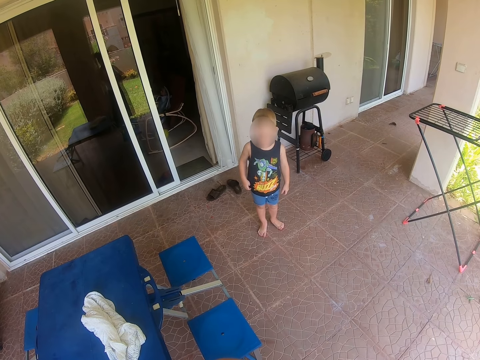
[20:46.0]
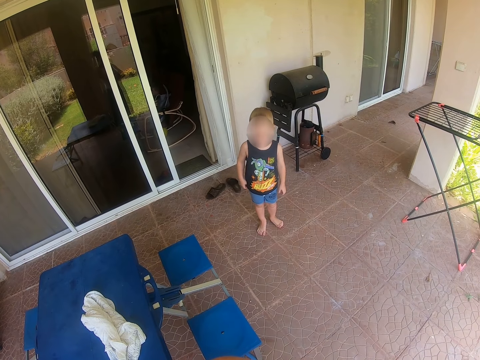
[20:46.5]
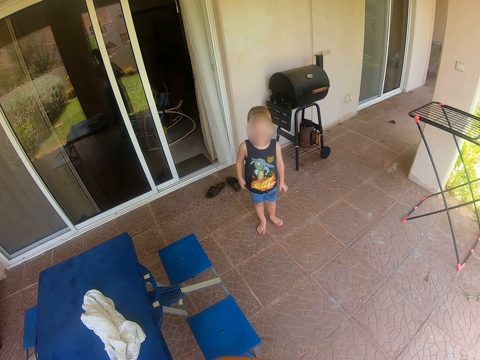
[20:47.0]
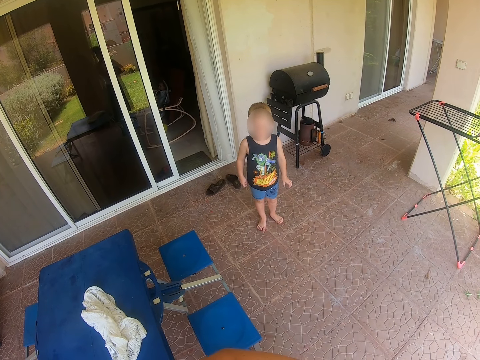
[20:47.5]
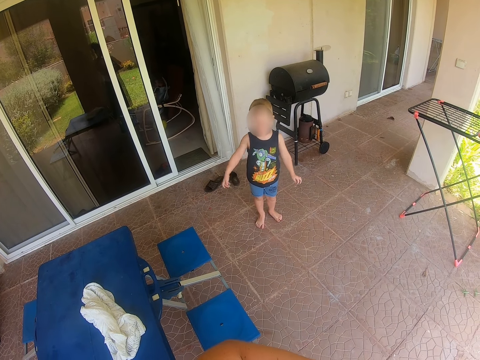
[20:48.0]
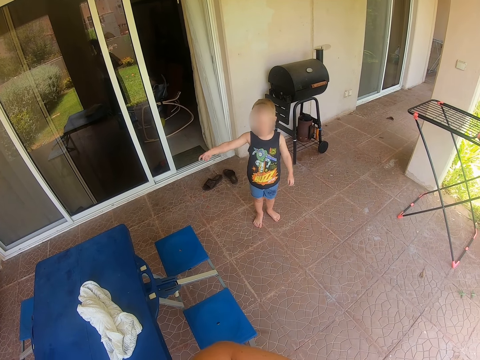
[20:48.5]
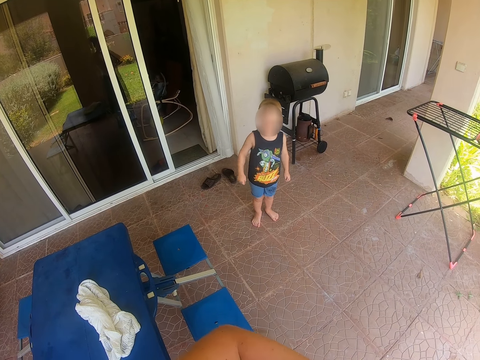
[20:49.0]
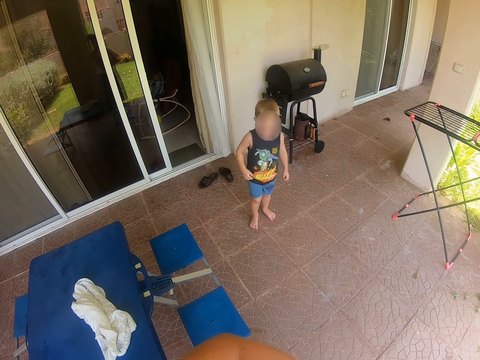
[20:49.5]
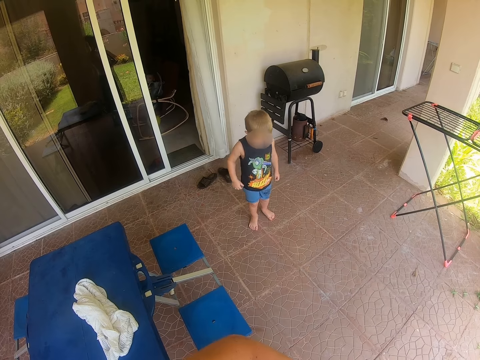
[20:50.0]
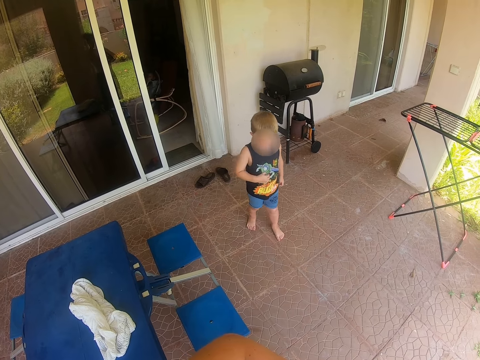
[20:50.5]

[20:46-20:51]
The camera wearer looks at a person.

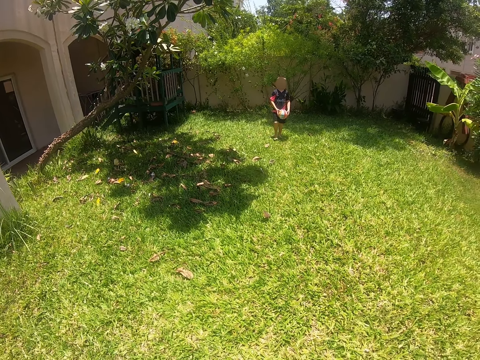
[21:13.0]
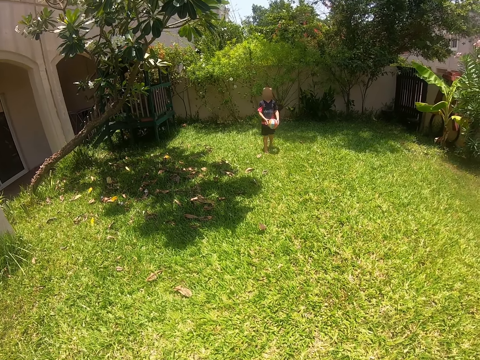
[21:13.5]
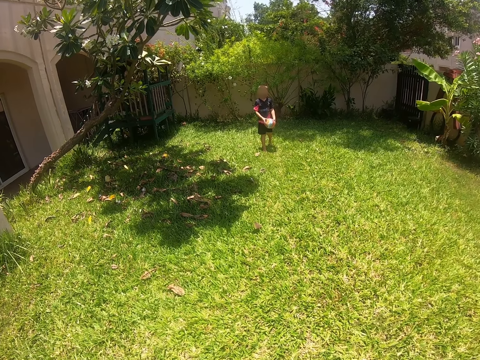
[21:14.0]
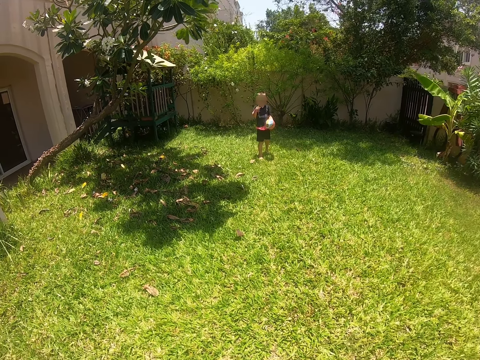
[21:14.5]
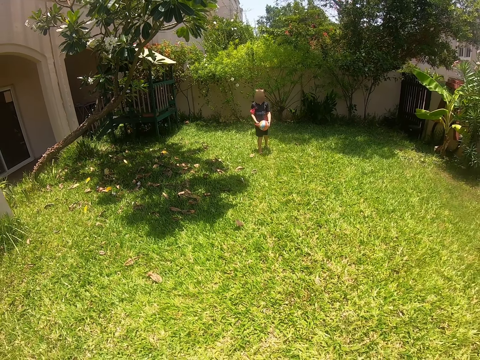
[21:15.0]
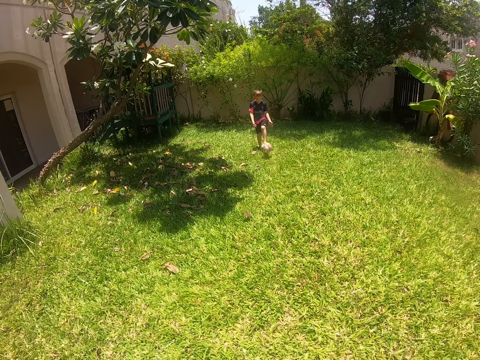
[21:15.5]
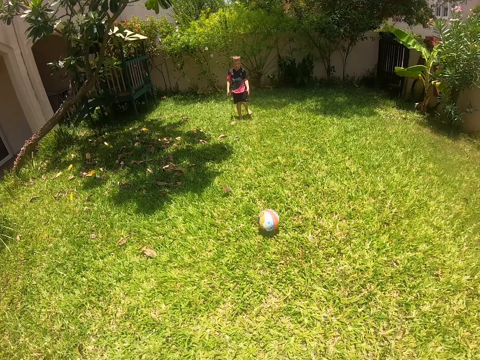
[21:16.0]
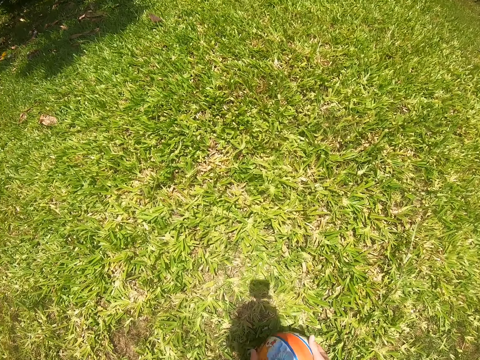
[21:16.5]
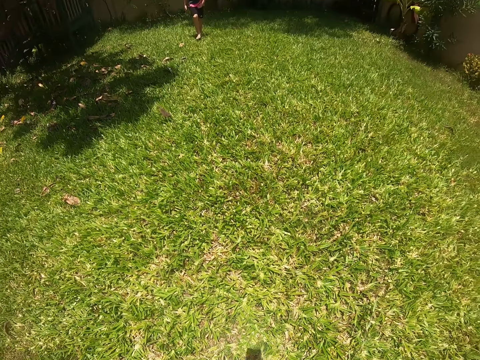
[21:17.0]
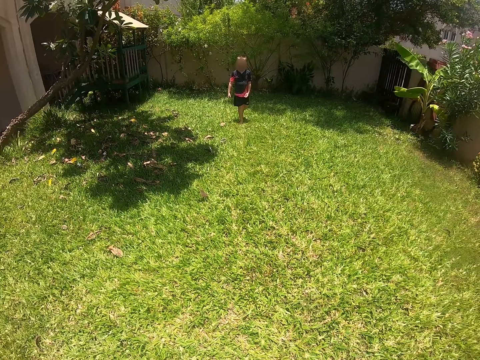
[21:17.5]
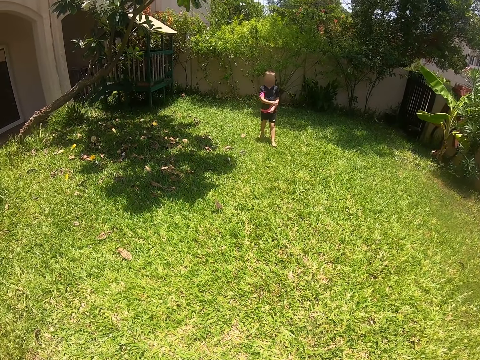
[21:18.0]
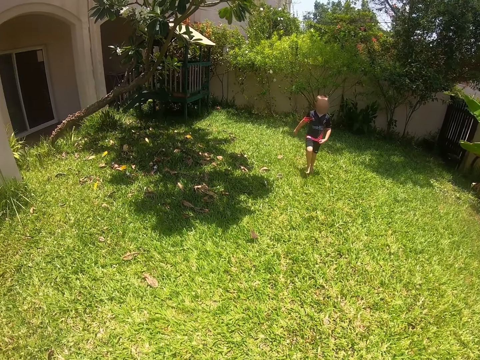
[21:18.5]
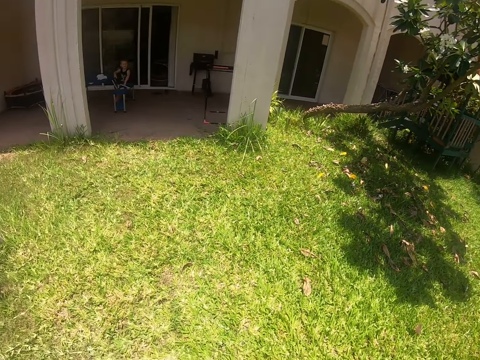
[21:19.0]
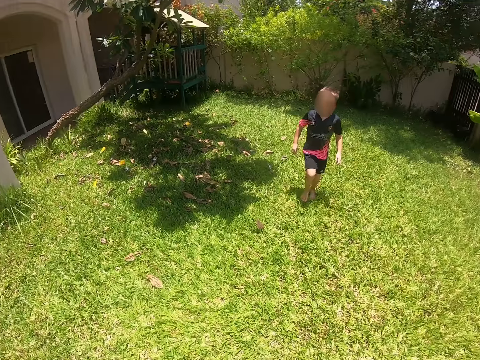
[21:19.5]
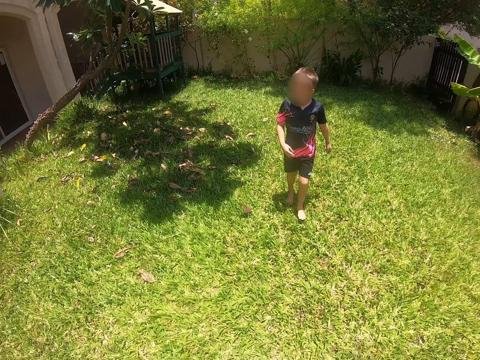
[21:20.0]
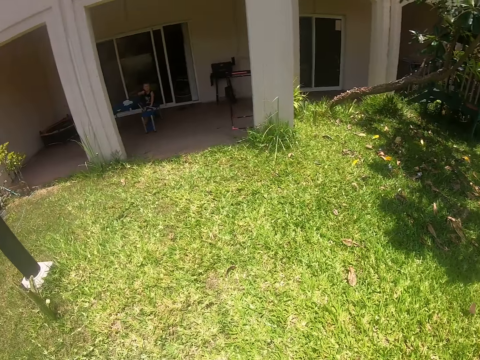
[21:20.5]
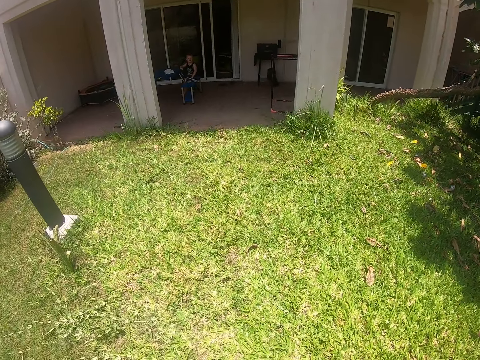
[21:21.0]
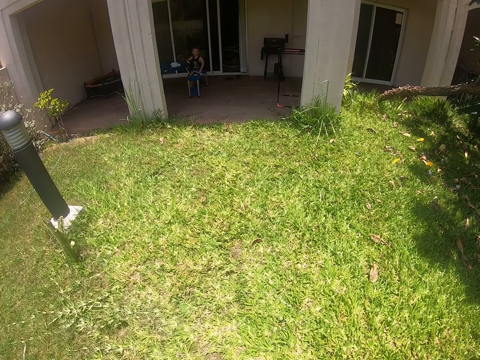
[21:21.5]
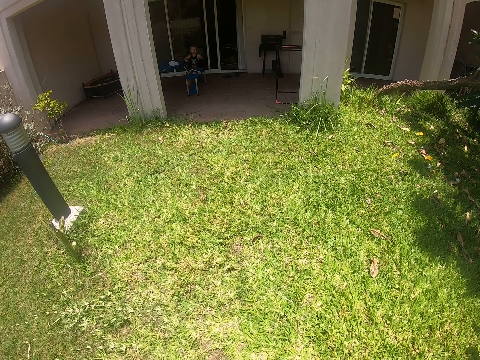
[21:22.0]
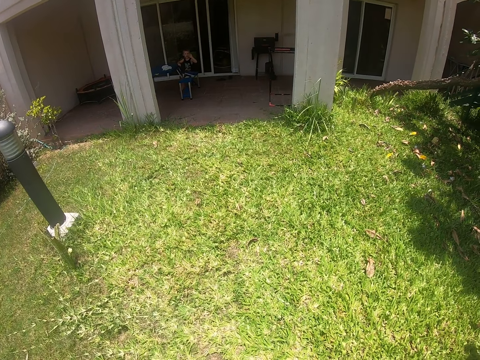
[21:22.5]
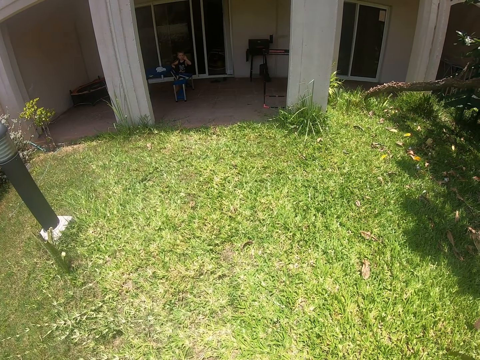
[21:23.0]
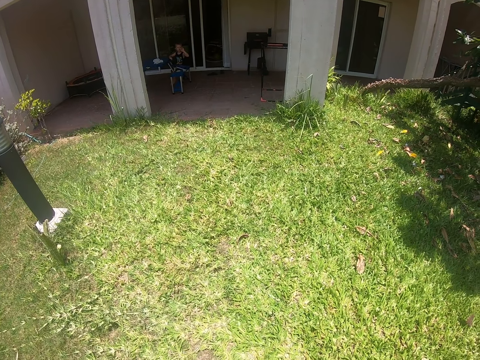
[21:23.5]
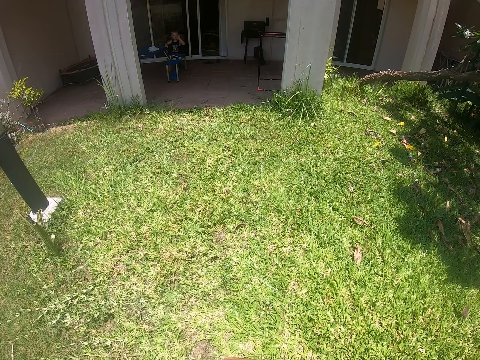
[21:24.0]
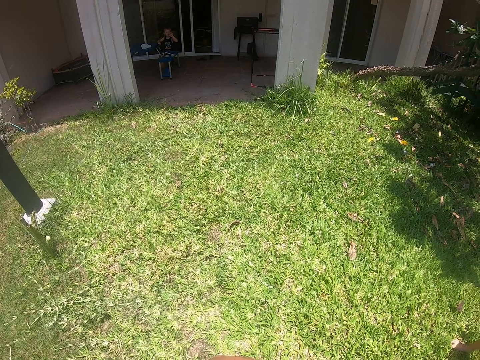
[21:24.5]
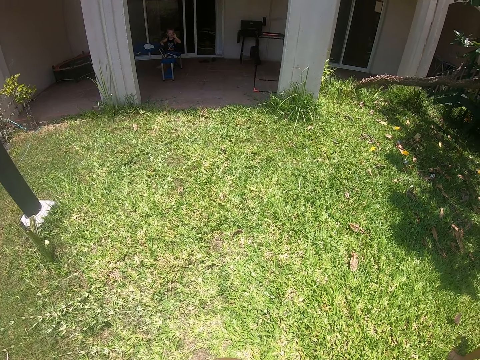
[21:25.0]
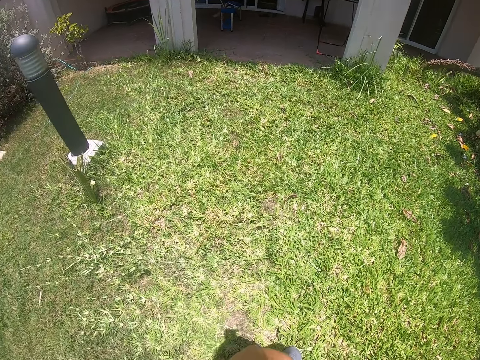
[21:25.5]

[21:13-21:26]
A person stands. The person throws a ball to the camera wearer. The camera wearer picks up the ball. They look around the verandah area. They stand. The person sits in the verandah.

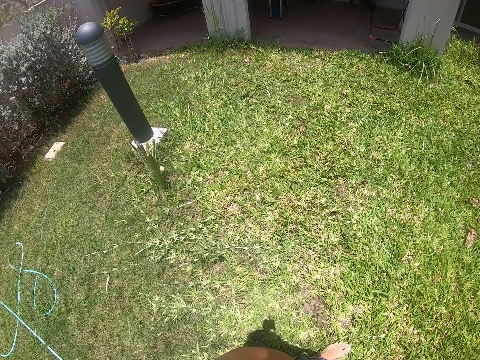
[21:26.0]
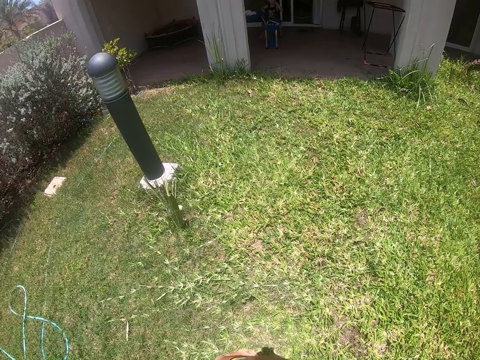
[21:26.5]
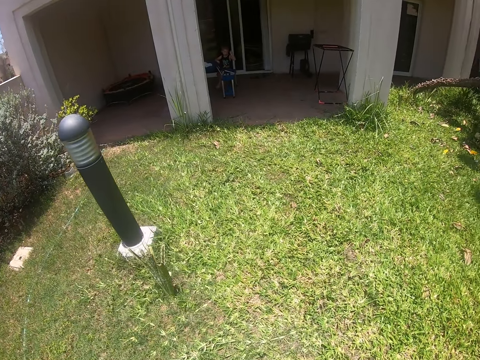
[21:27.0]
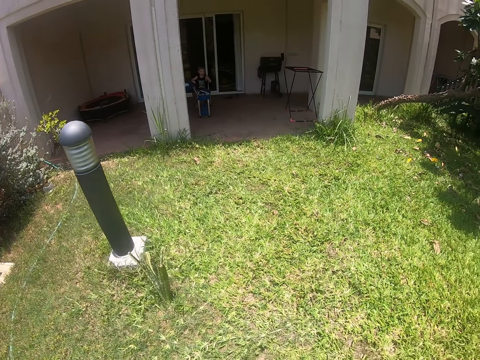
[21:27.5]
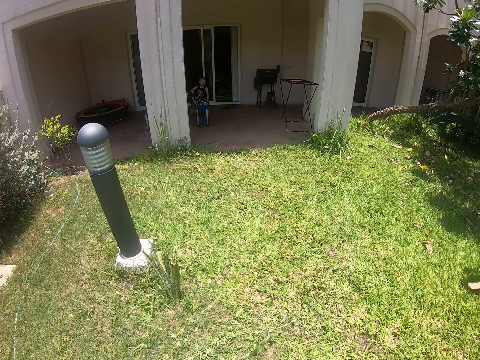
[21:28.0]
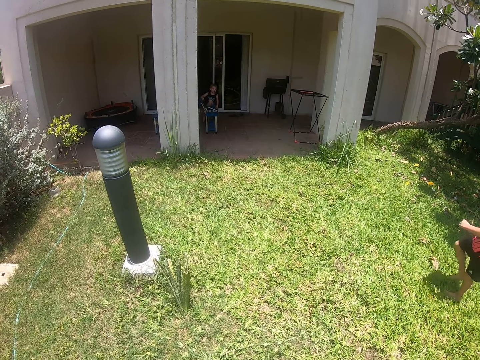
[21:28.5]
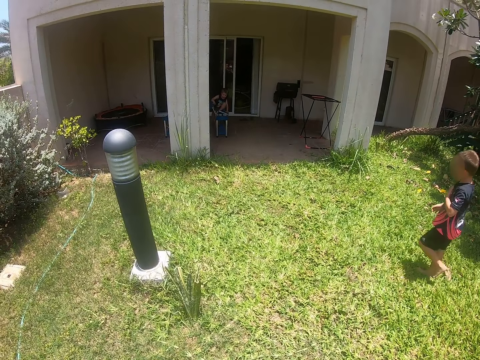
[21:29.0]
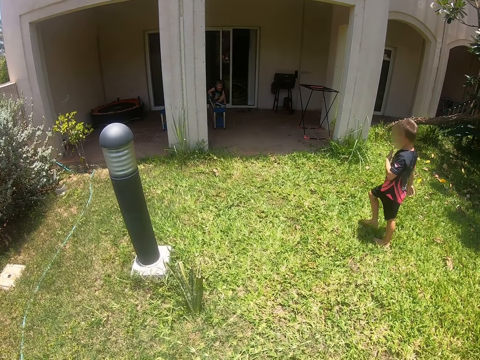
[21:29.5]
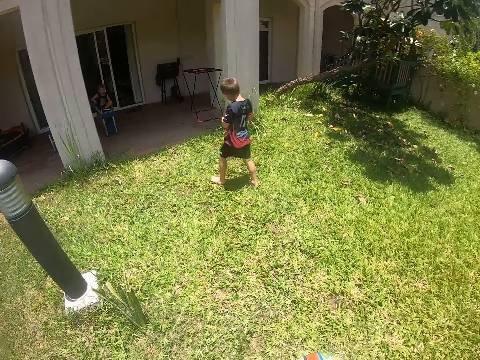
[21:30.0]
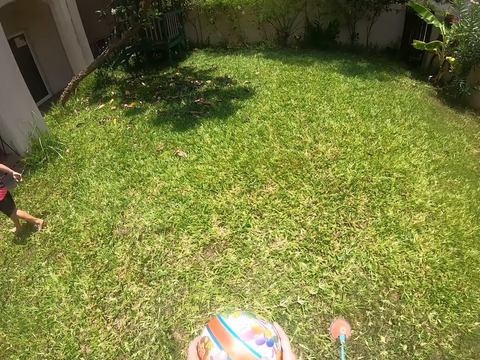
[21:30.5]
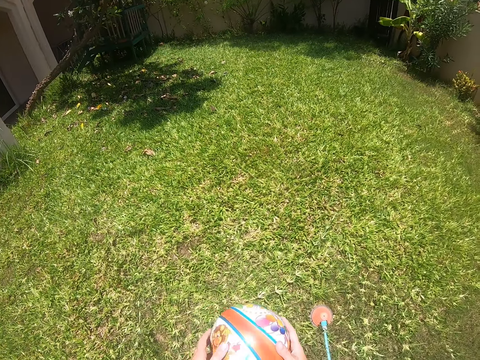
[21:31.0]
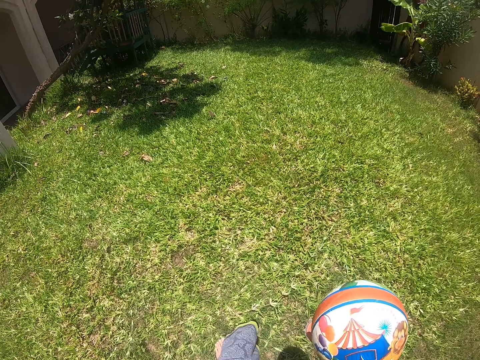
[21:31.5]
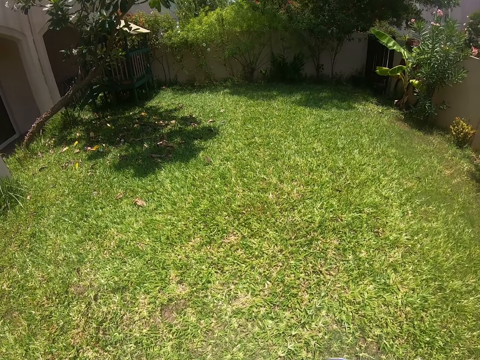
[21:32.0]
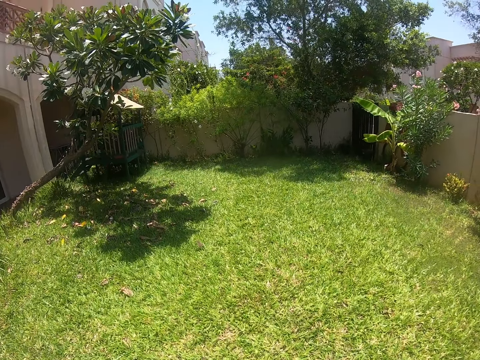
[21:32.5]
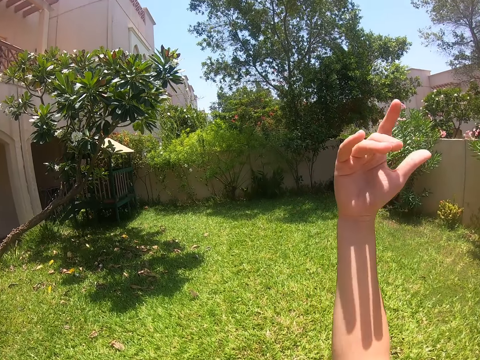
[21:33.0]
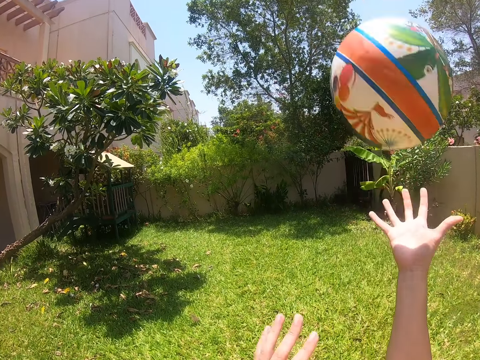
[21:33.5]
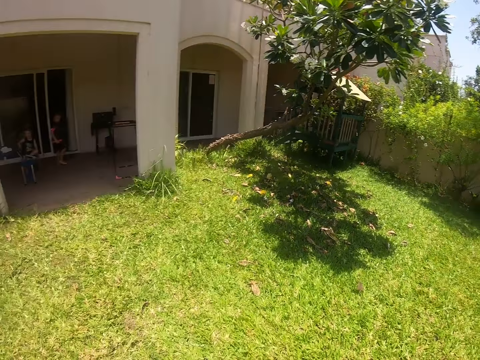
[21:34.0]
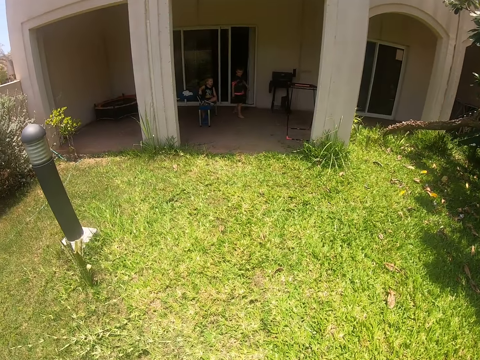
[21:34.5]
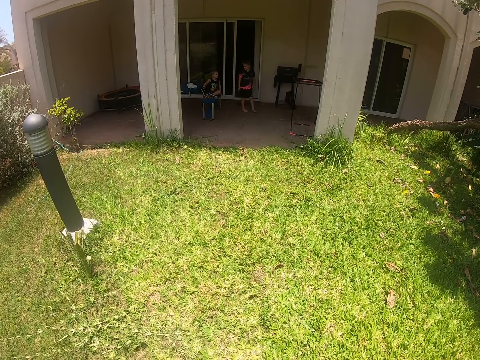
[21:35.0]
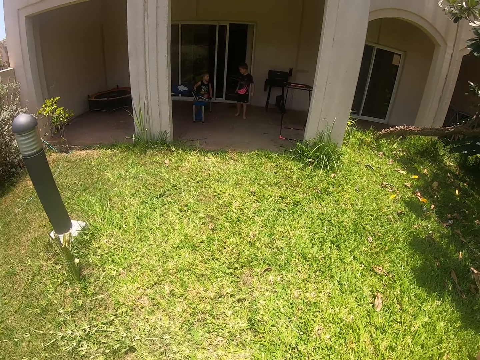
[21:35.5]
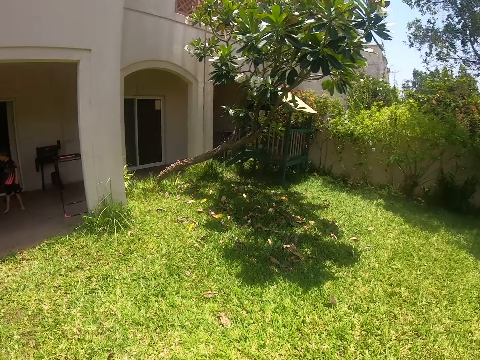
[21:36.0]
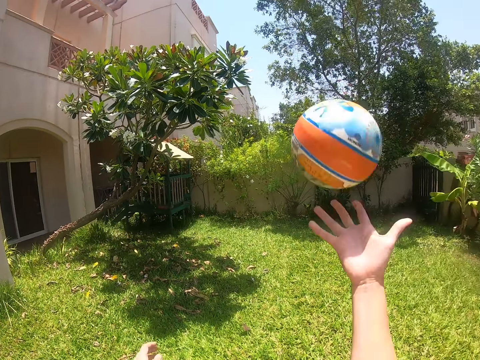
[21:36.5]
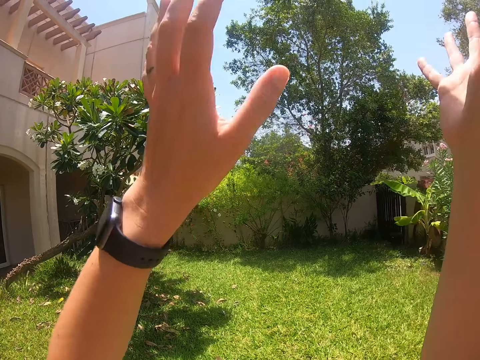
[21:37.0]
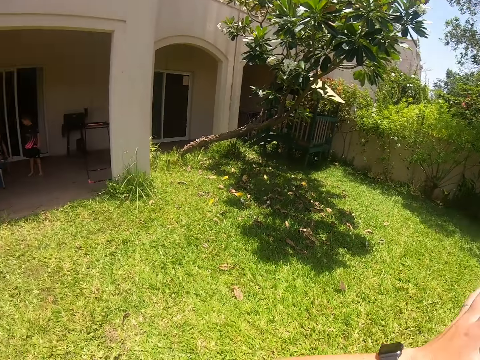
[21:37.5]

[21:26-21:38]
The camera wearer walks. They stand. A person walks around the verandah. The camera wearer walks. They throw the ball up. They throw the ball up and down.
